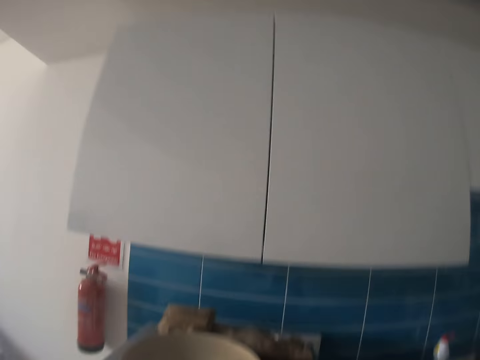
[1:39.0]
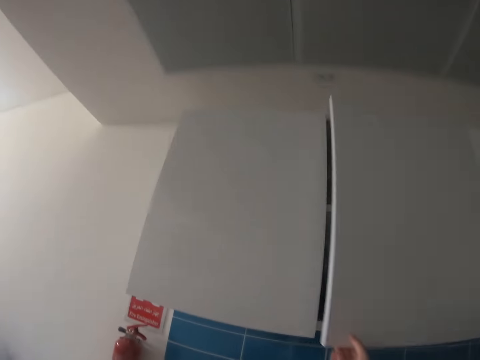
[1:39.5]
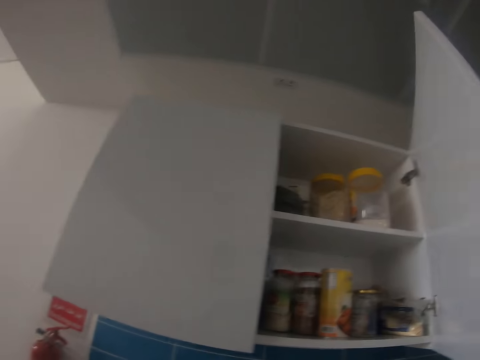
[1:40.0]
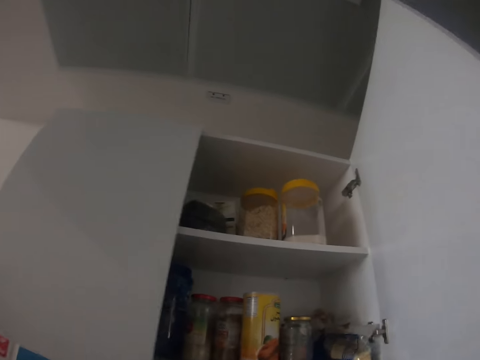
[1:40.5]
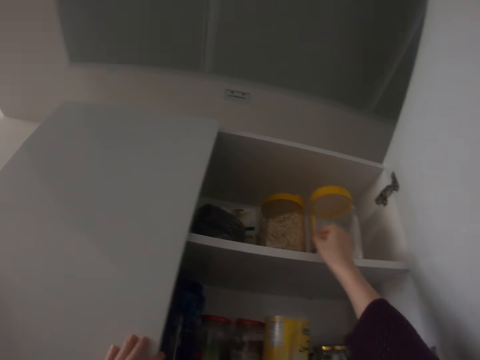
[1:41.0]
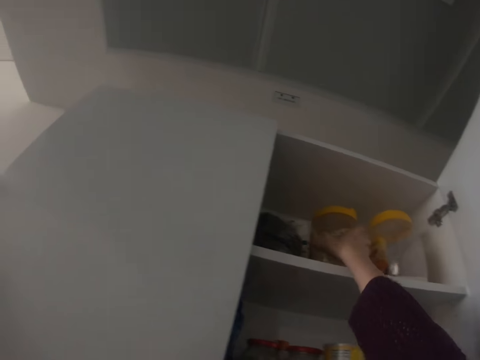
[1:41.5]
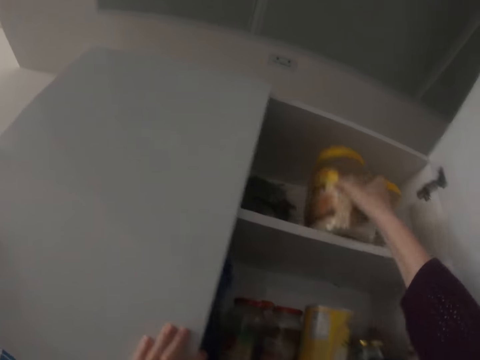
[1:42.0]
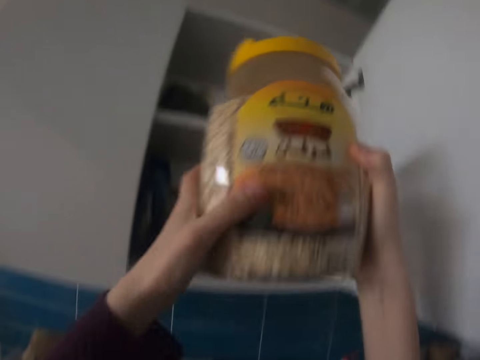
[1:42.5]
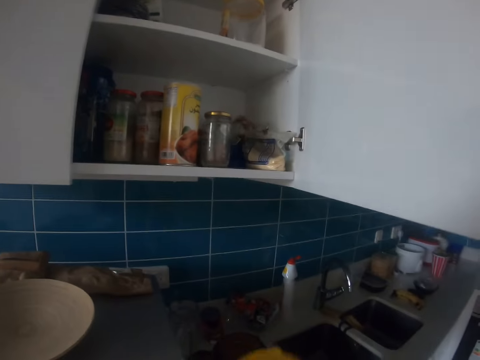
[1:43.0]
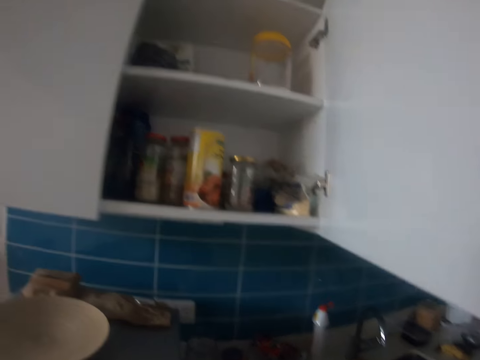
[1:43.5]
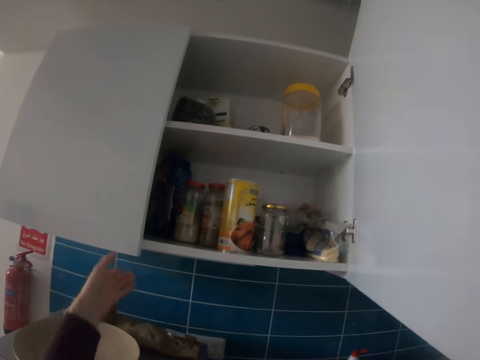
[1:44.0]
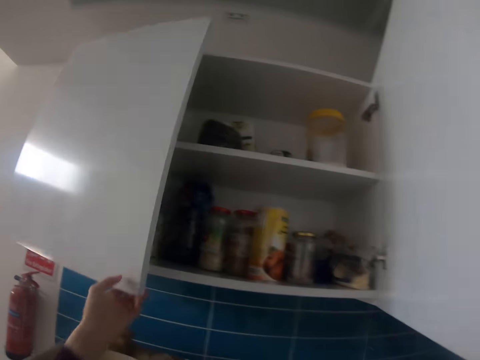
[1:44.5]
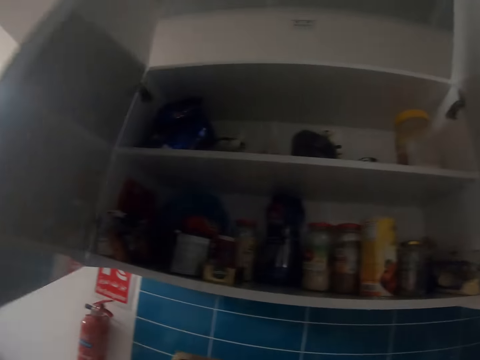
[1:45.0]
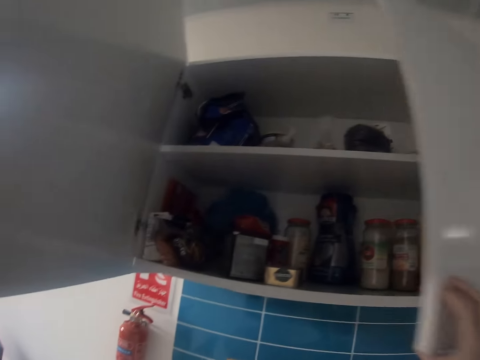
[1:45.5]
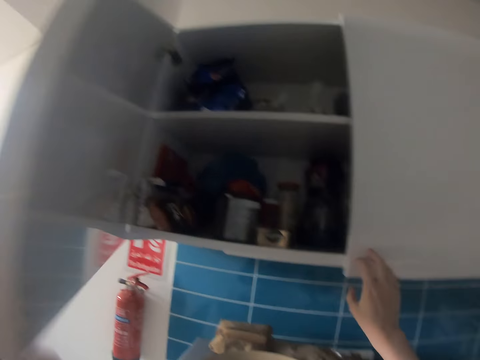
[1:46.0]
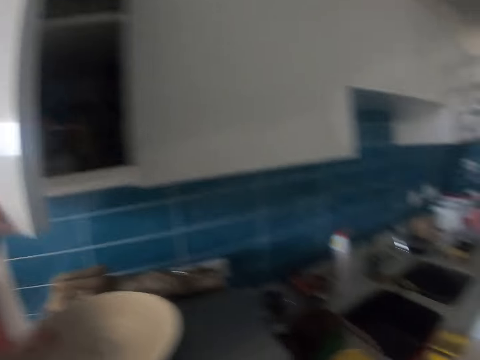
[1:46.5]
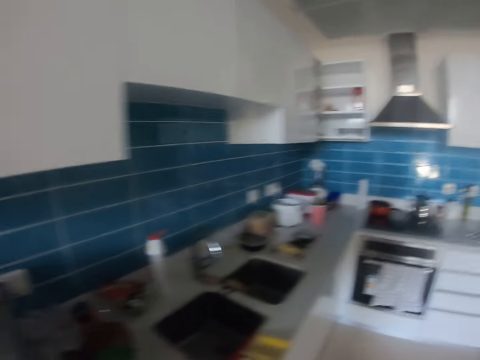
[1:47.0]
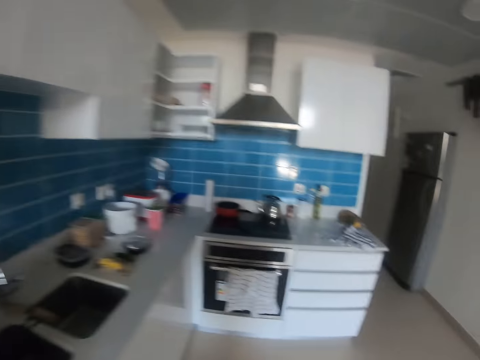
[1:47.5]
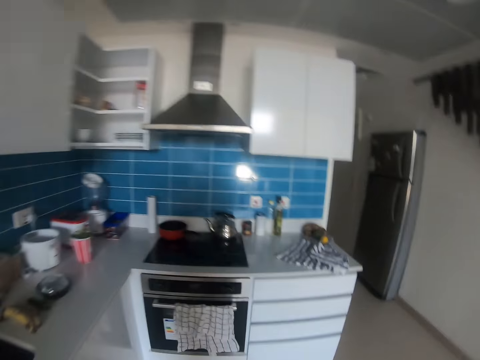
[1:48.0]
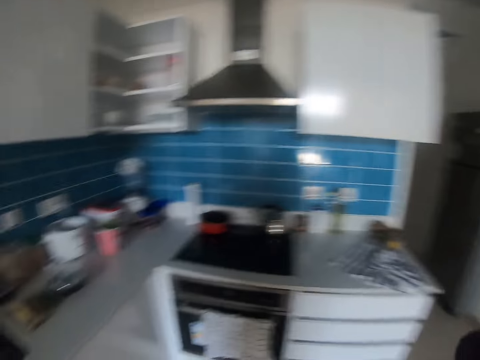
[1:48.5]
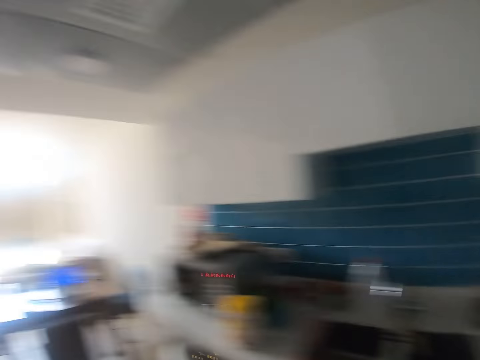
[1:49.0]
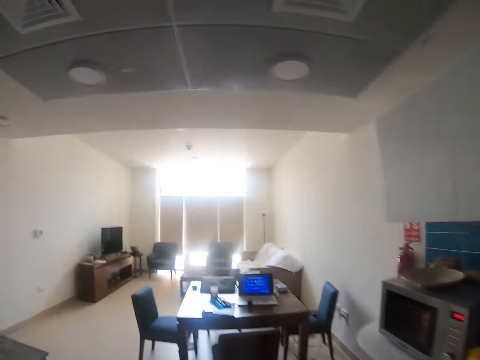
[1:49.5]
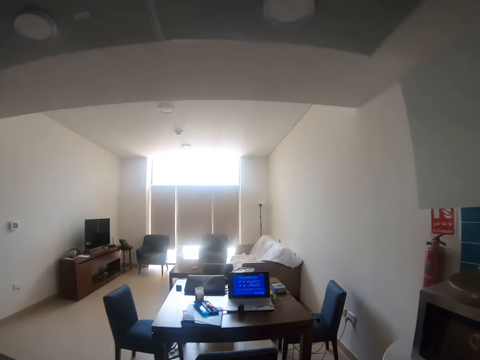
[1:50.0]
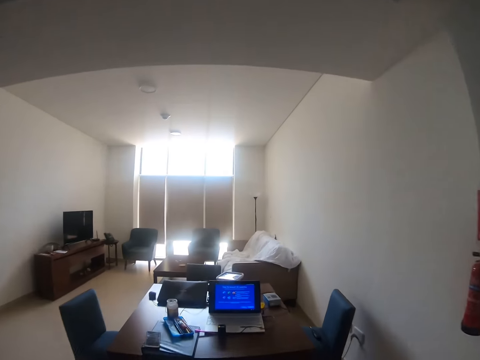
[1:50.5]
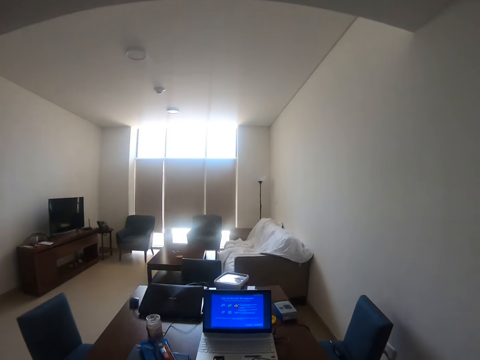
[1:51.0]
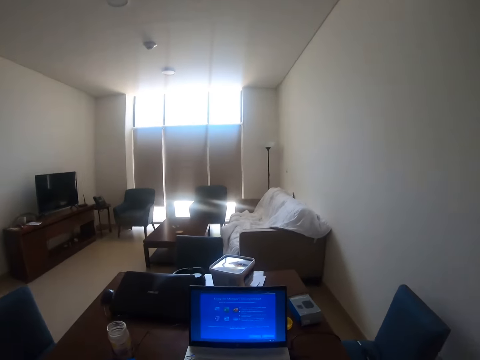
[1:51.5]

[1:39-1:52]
The camera wearer warms water in a microwave. They open a cabinet. They pick up a tin of sugar in the cabinet. They put the tin of sugar on the countertop. They open a cabinet. They close the cabinet. They walk in the kitchen. They look around.

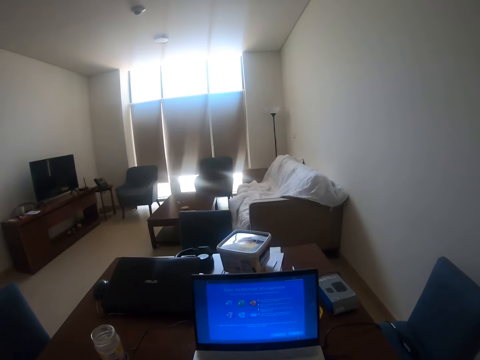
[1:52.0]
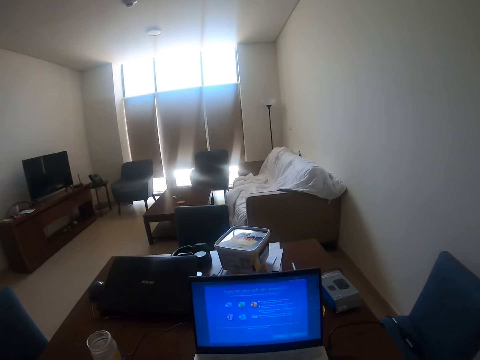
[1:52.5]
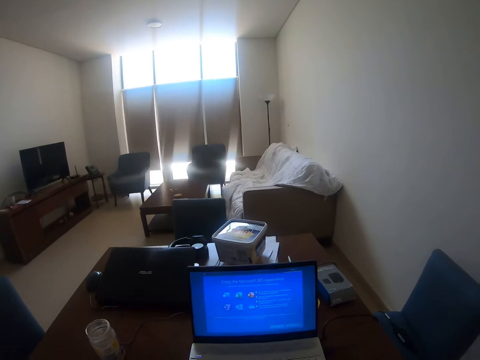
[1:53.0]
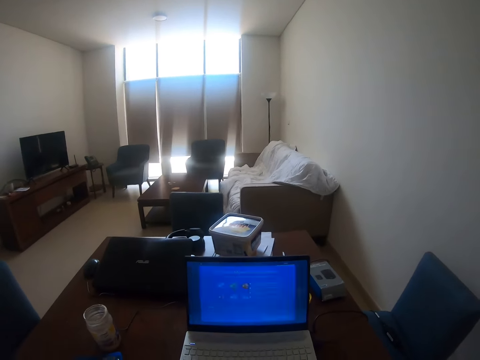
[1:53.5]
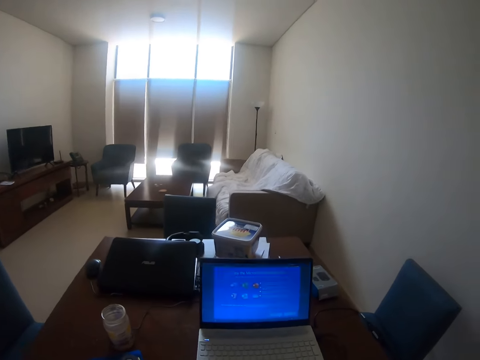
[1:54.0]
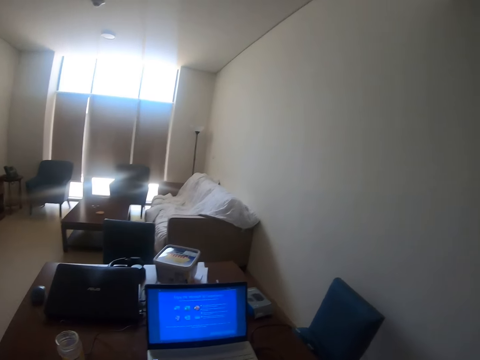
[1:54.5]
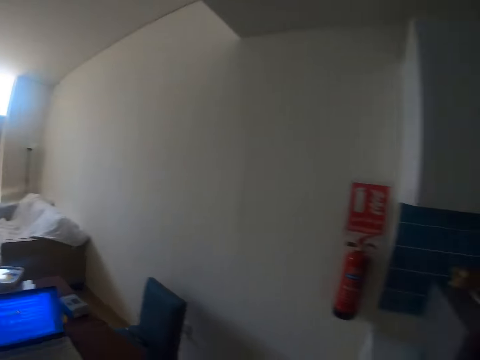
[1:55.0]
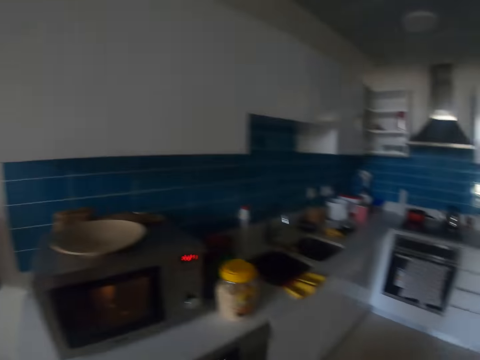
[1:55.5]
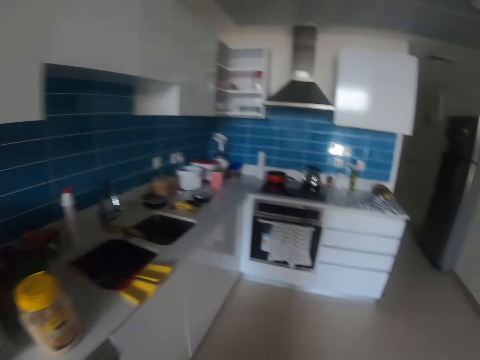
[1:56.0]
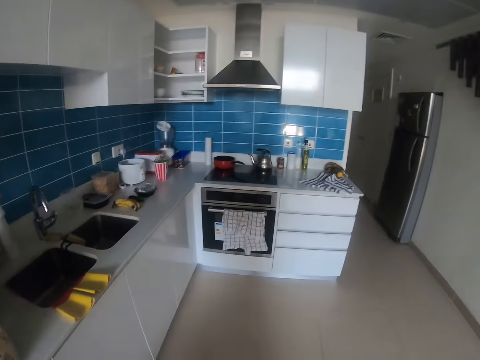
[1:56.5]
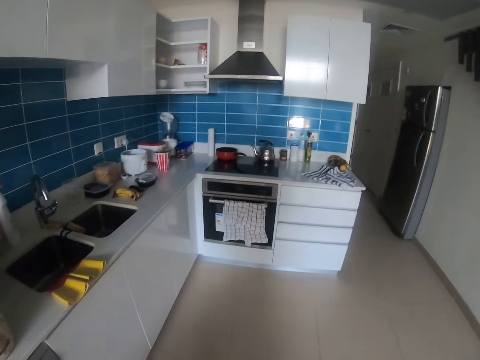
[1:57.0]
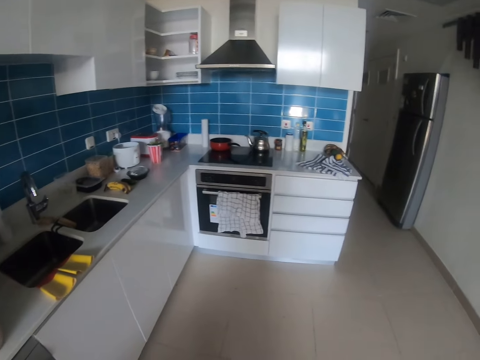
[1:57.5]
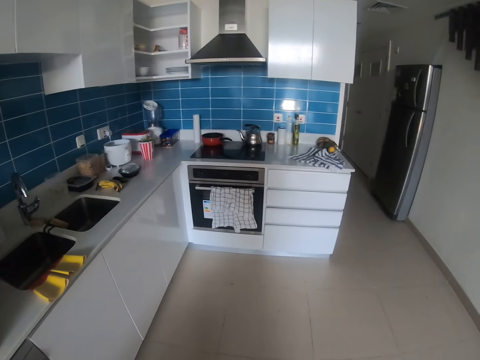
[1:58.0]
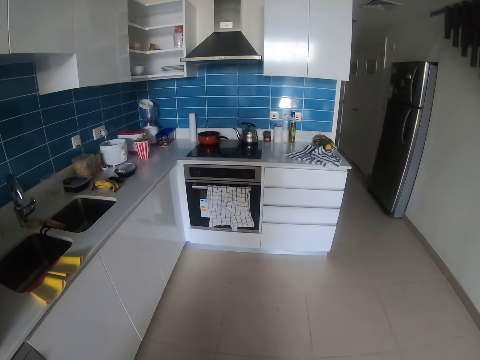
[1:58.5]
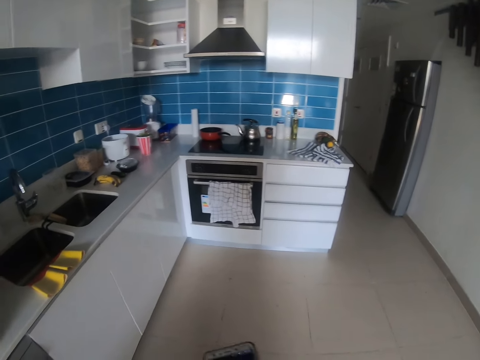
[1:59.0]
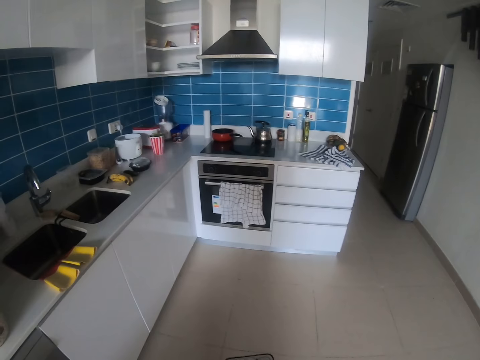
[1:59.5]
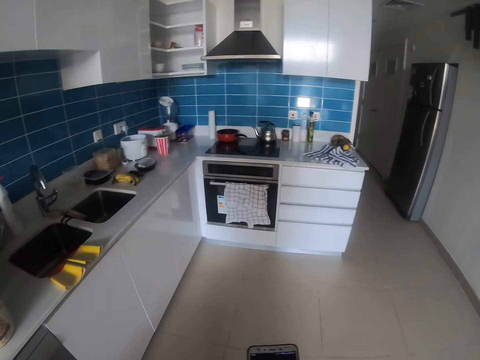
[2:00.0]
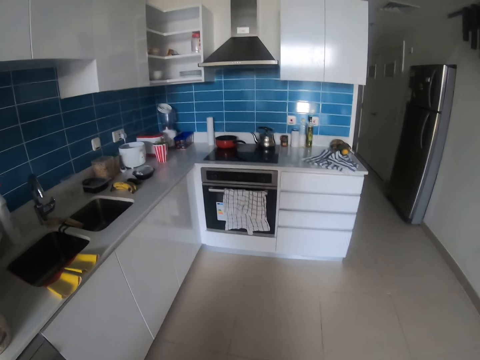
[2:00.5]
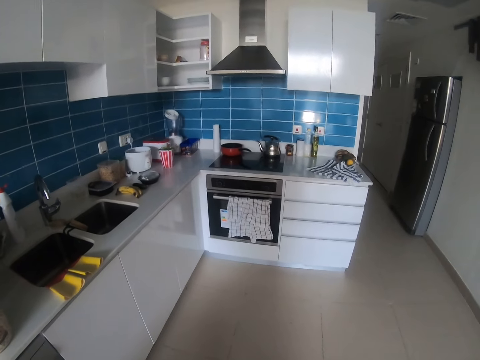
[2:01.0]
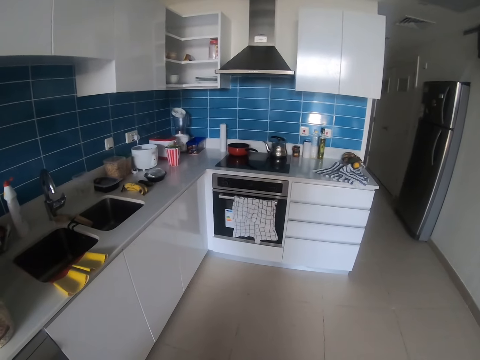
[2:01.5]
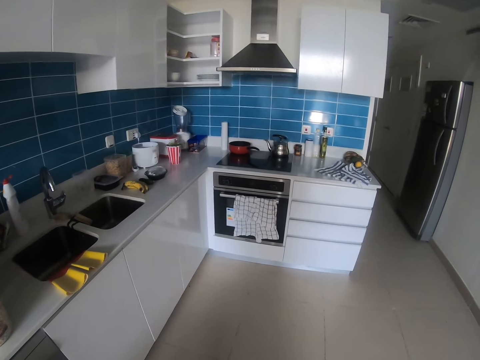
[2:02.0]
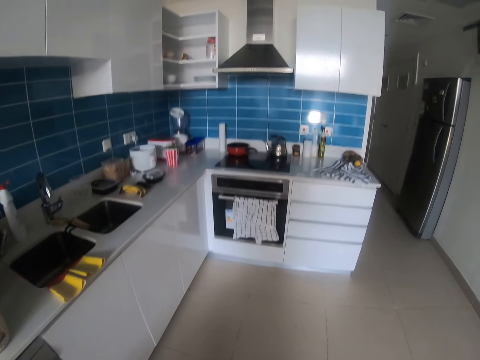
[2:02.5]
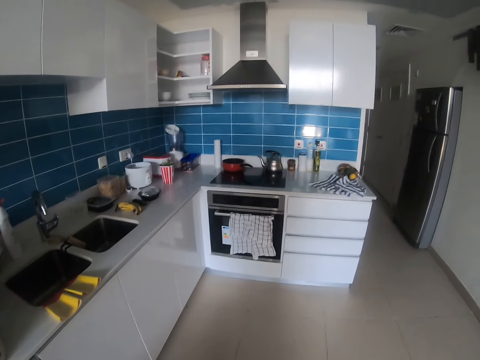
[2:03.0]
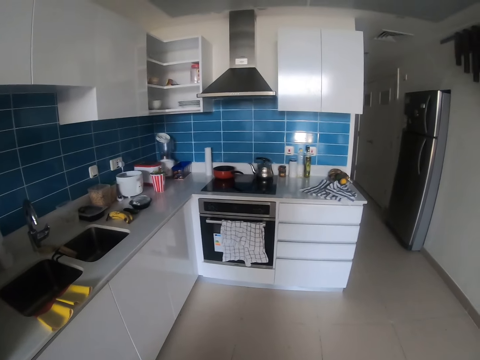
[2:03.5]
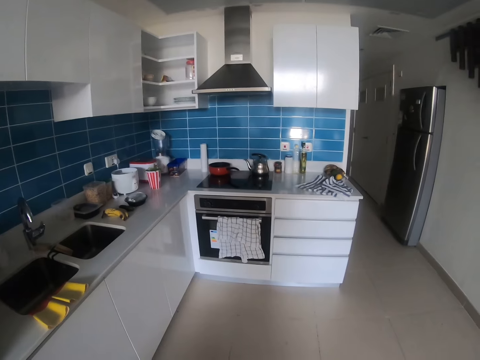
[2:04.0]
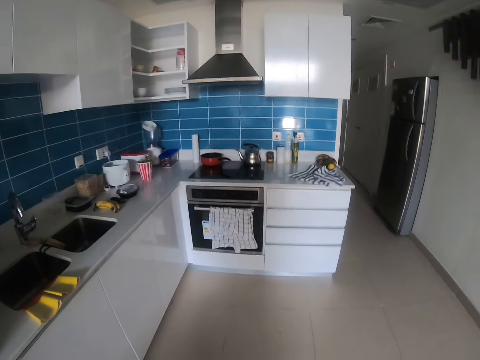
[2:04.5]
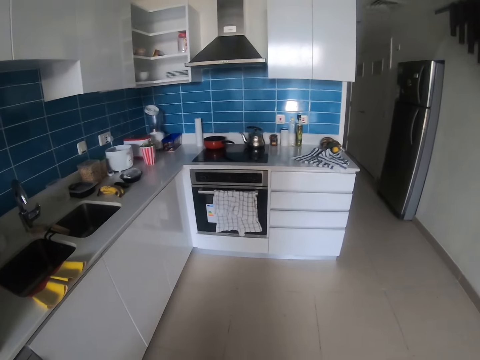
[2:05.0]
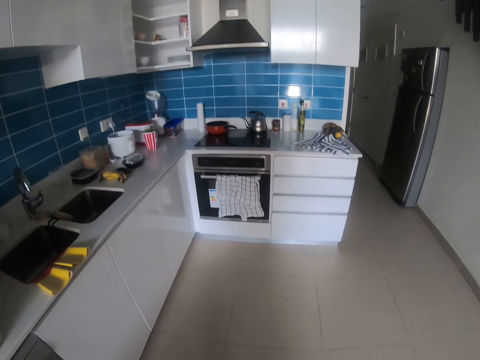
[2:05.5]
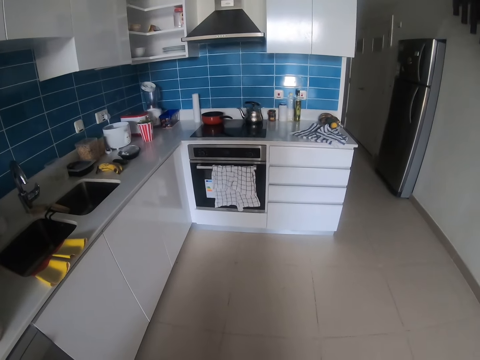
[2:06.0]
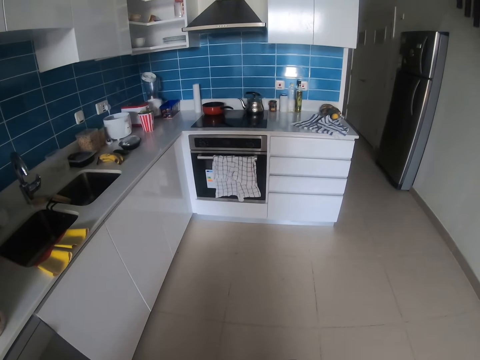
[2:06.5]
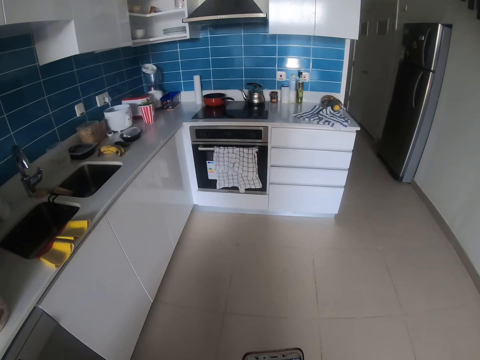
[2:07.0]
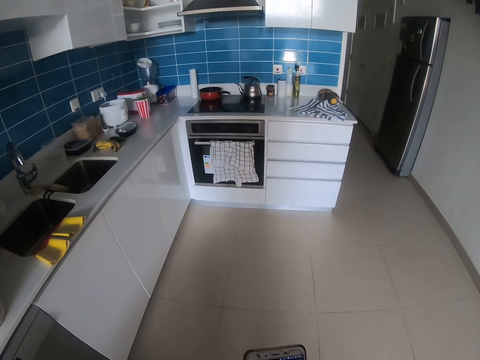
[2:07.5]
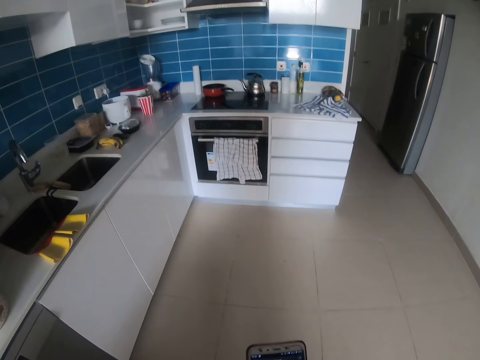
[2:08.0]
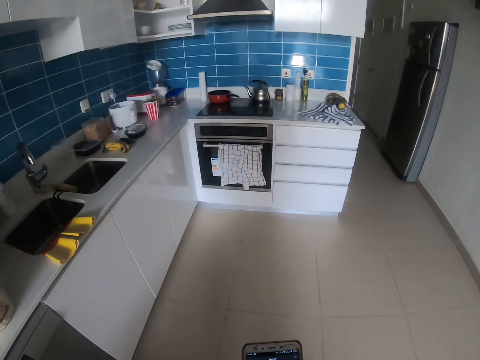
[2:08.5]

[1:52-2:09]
The camera wearer looks at the laptop. They look around. They scroll on a phone.
